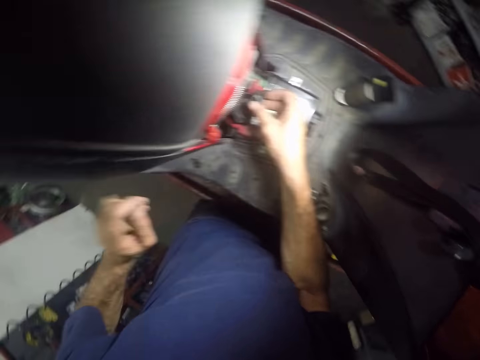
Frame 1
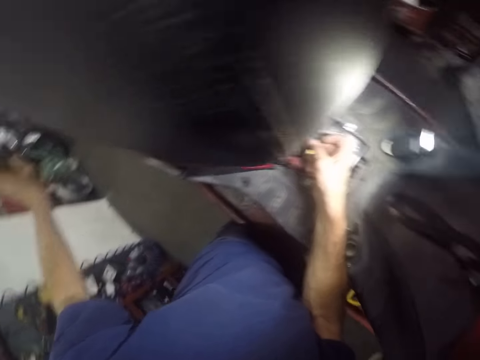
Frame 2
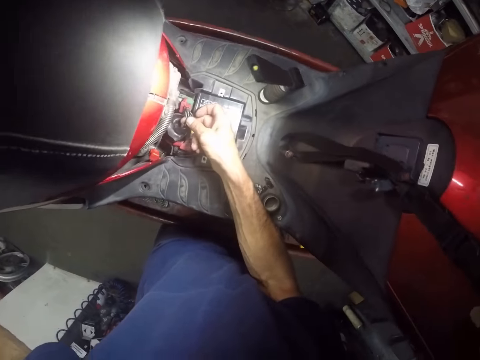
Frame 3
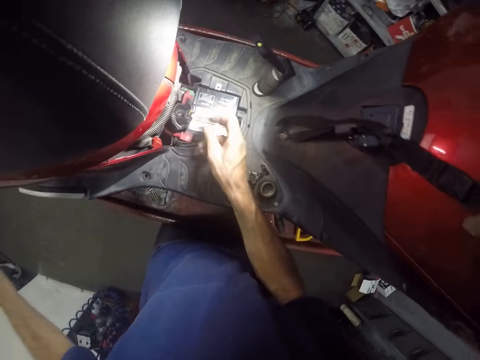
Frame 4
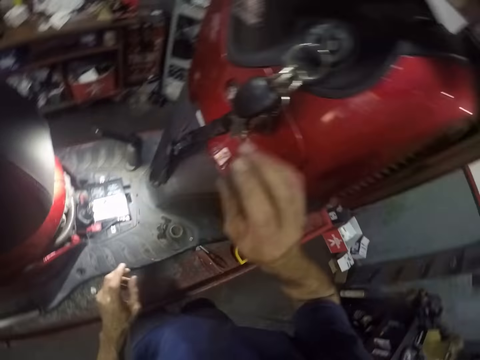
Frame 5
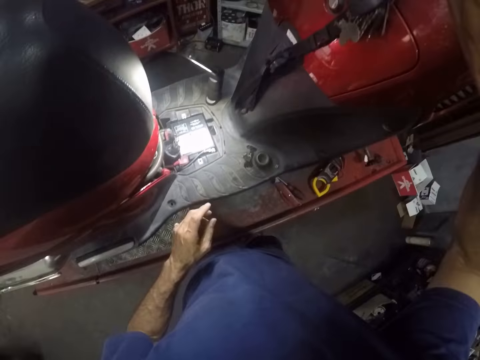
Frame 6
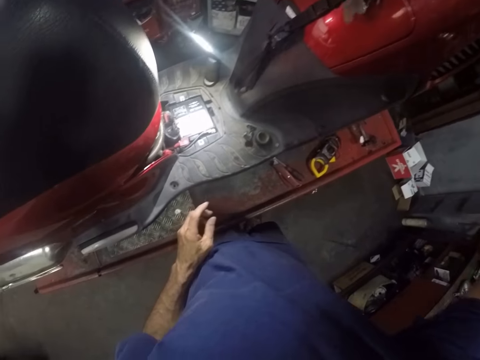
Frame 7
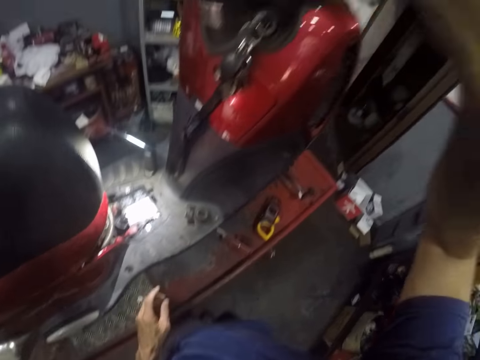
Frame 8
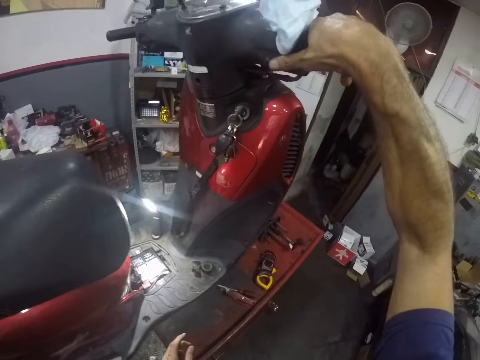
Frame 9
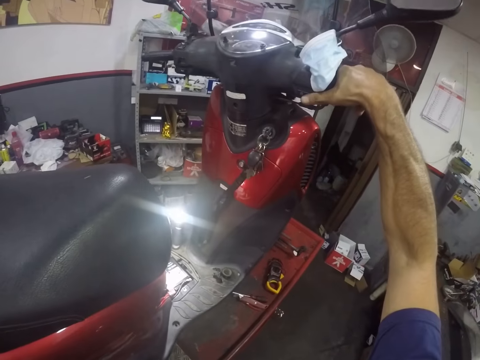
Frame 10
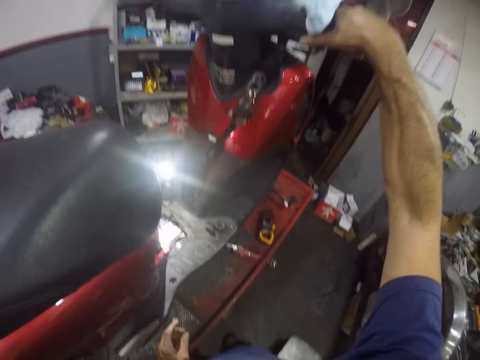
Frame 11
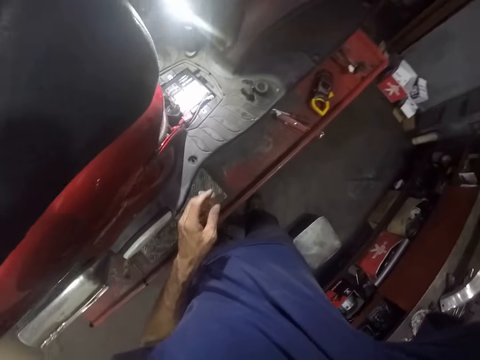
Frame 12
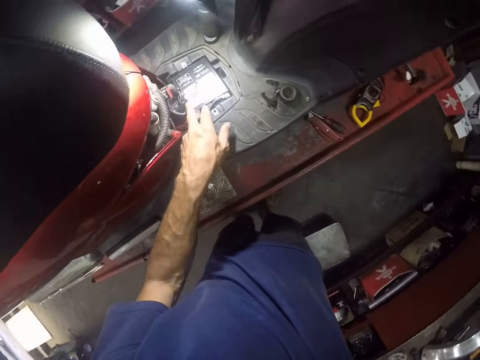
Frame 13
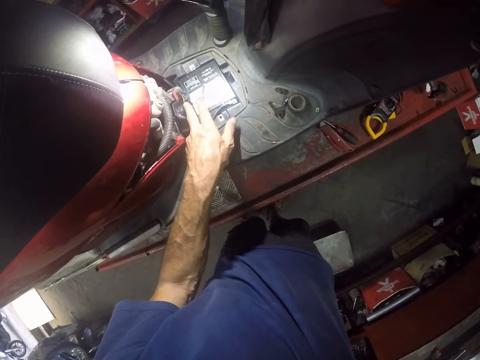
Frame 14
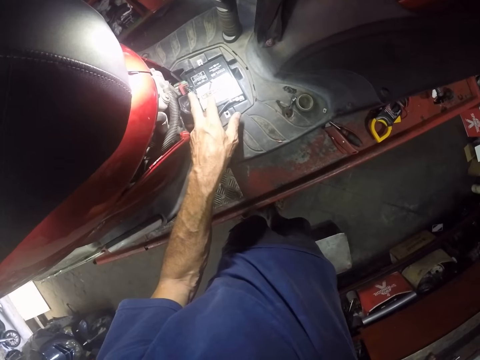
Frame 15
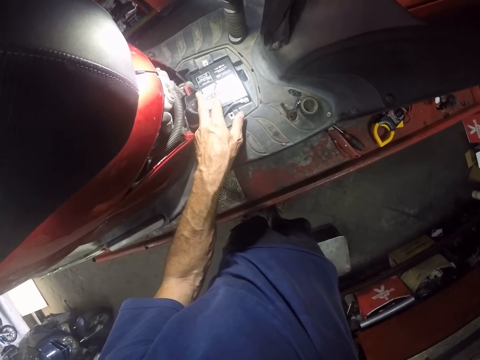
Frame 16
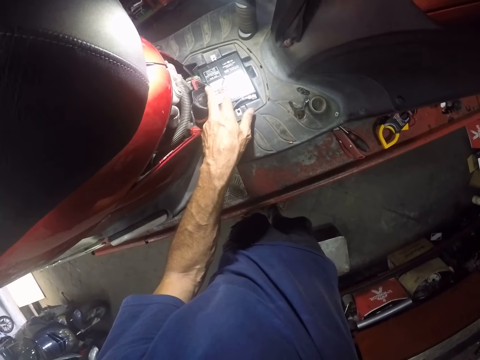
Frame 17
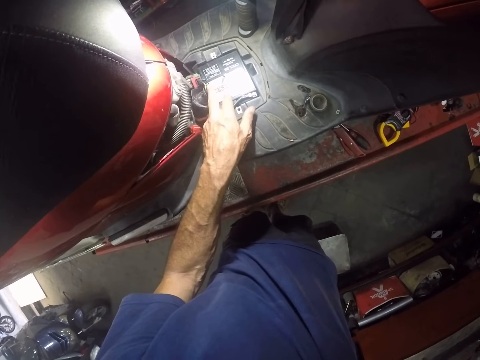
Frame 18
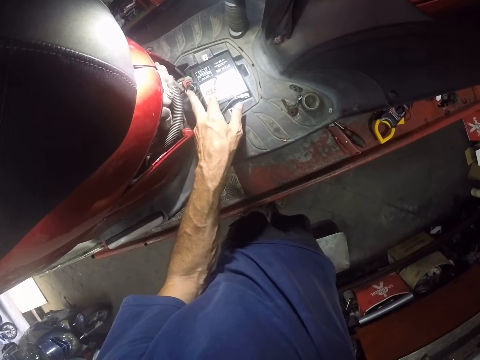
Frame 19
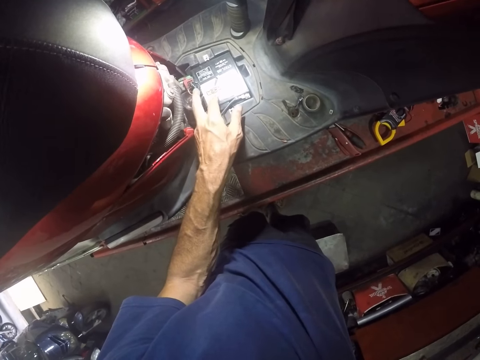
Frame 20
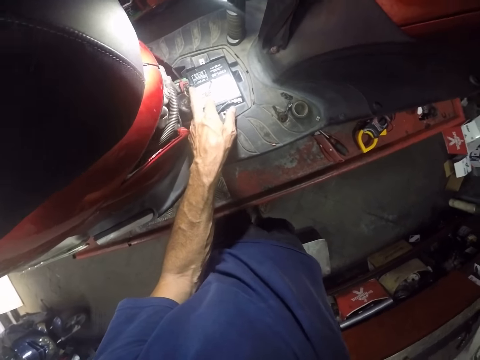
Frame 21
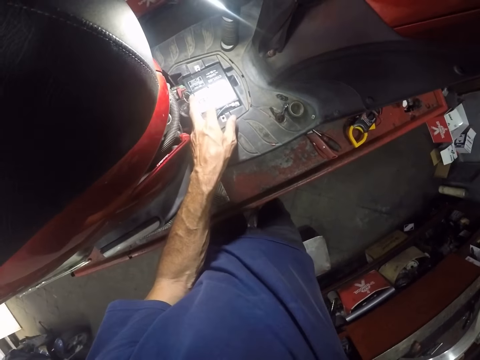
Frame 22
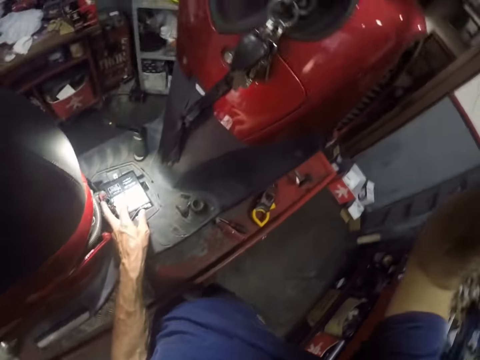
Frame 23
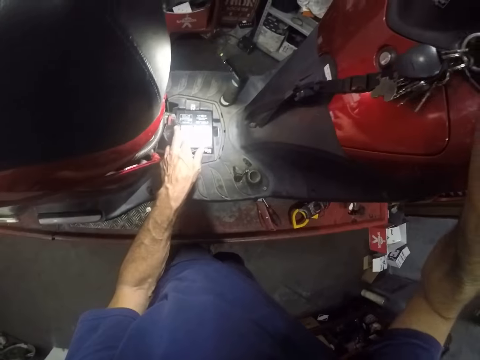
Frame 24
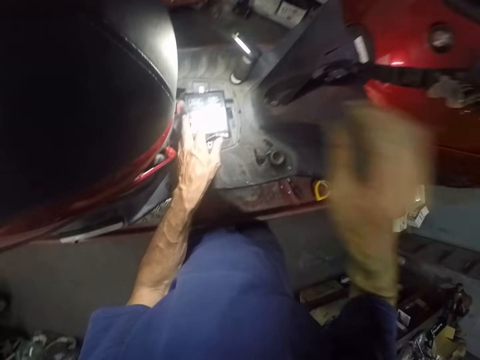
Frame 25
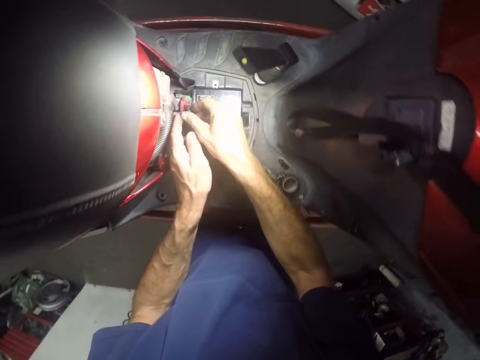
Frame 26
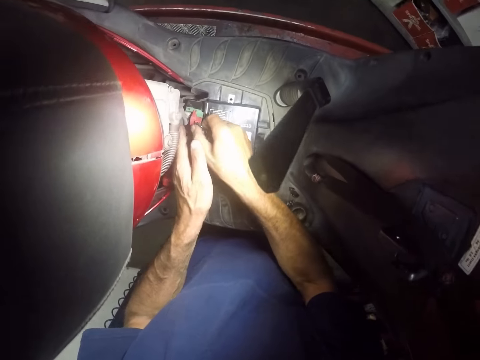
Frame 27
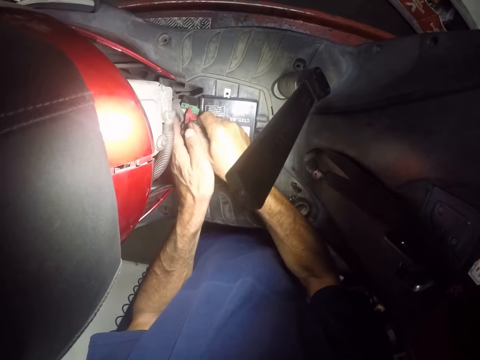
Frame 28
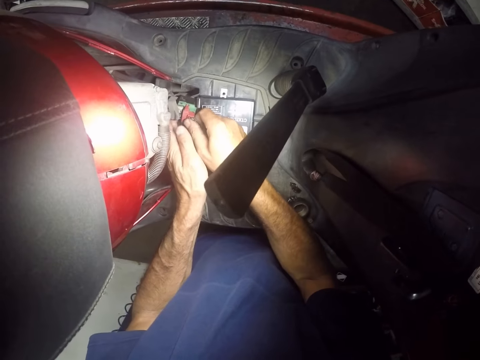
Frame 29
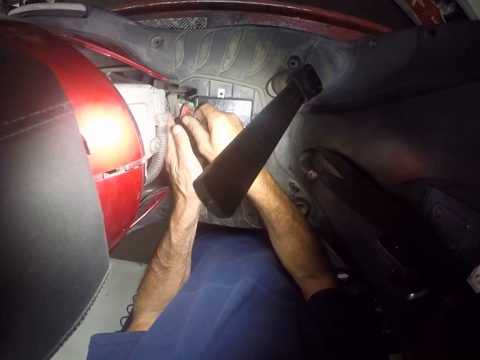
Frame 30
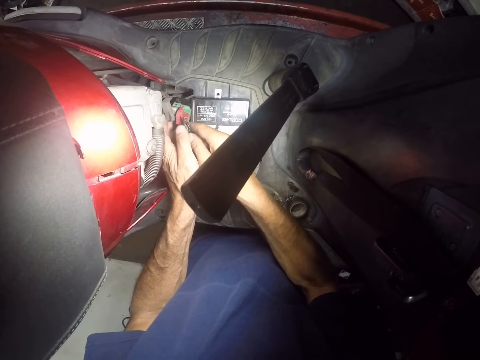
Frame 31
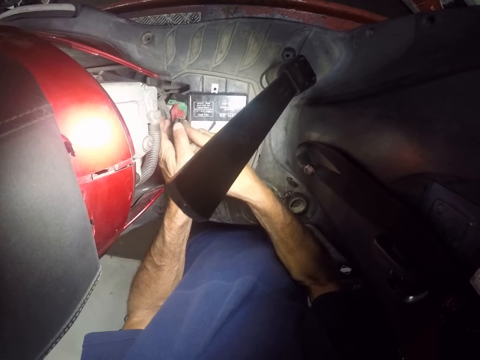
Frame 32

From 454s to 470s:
The camera wearer holds the motorcycle handlebar with his right hand. He lifts up his hand. He holds a bike handle with his right hand. He touches the wires on the motorcycle with his left hand. He adjusts the wires with his hand. He moves his feet on the ground. He aligns the wires with both hands.

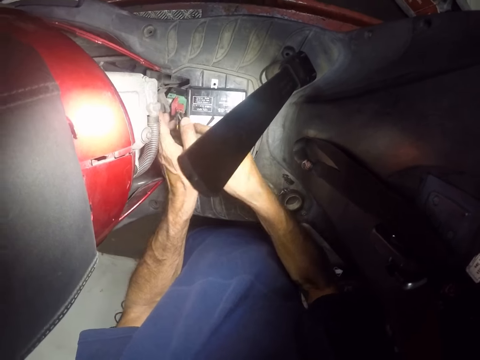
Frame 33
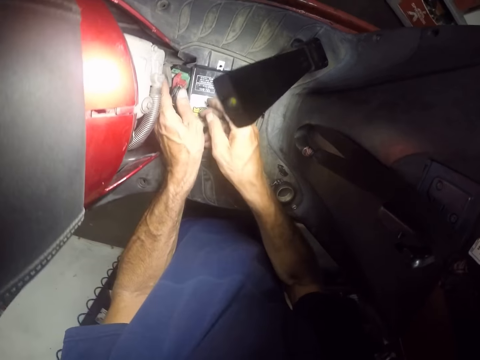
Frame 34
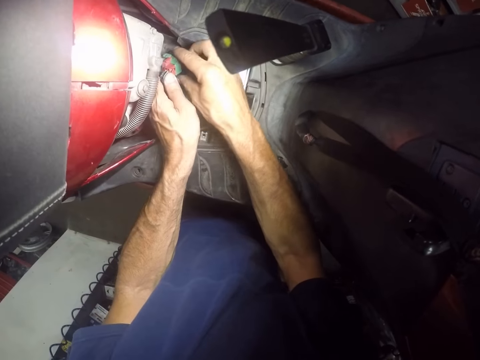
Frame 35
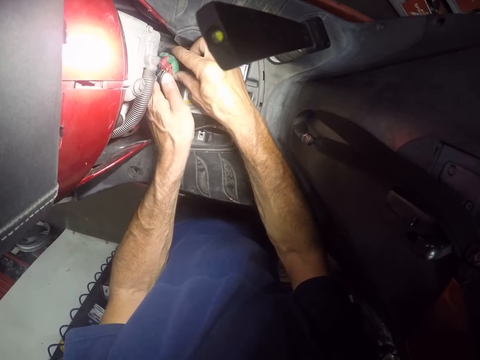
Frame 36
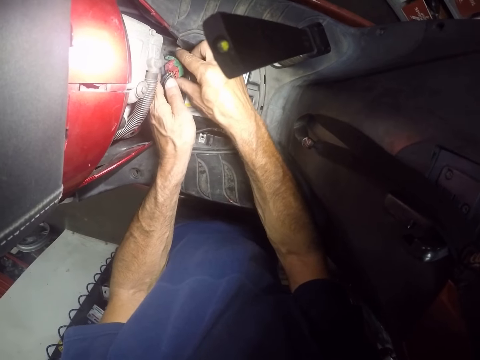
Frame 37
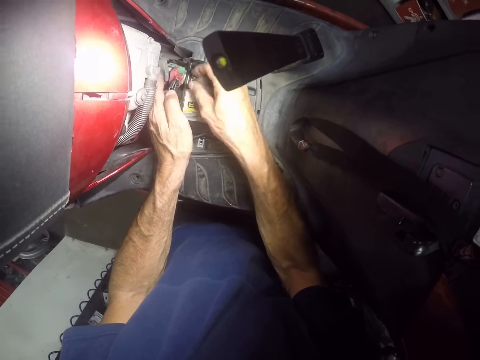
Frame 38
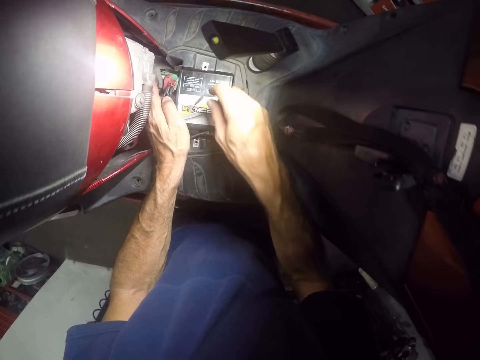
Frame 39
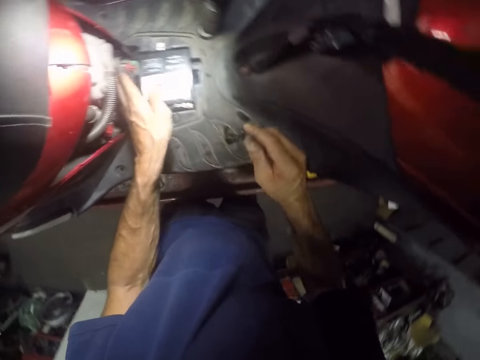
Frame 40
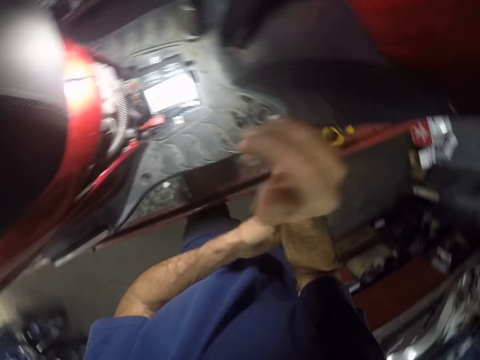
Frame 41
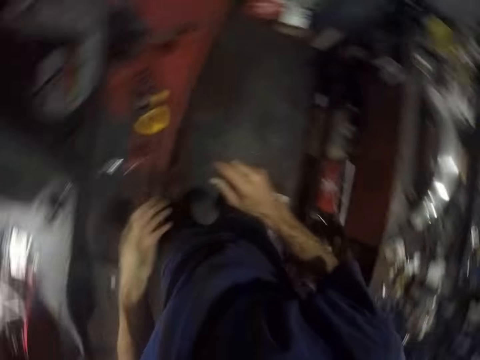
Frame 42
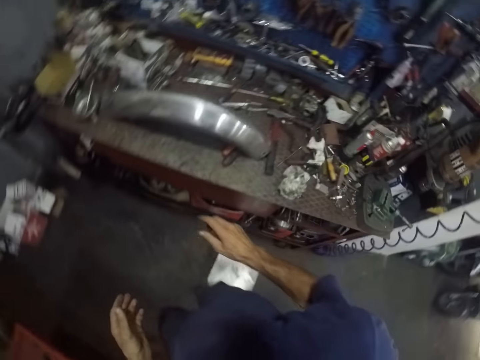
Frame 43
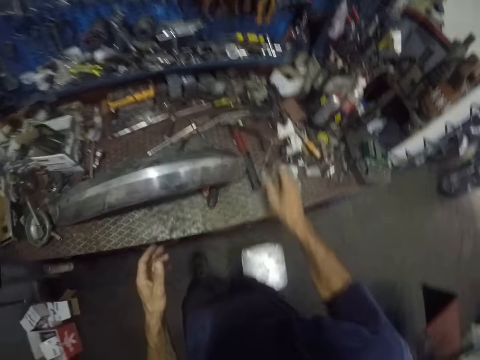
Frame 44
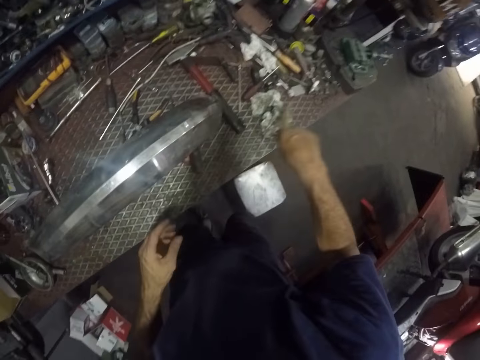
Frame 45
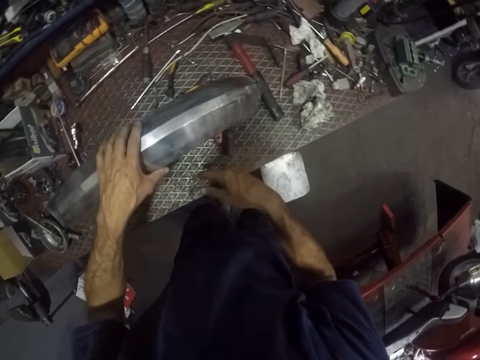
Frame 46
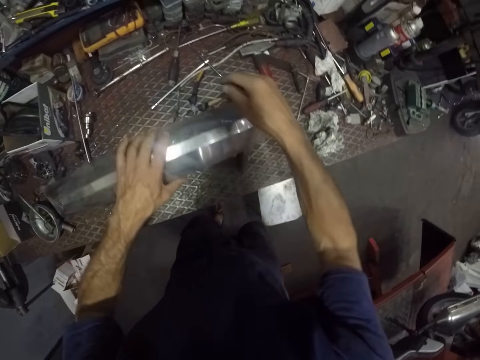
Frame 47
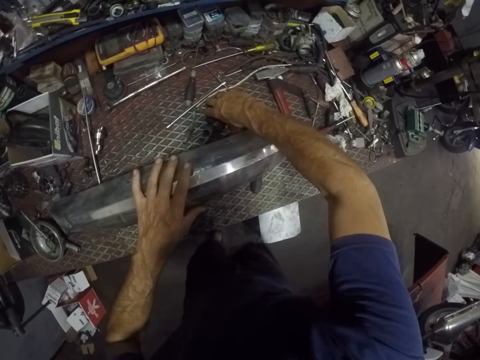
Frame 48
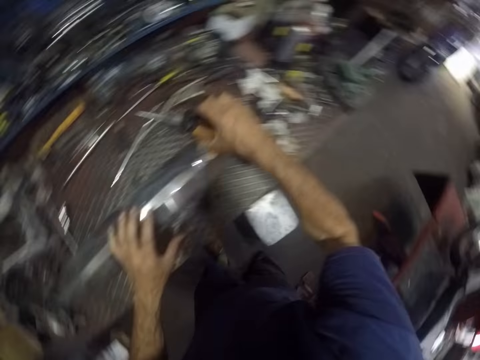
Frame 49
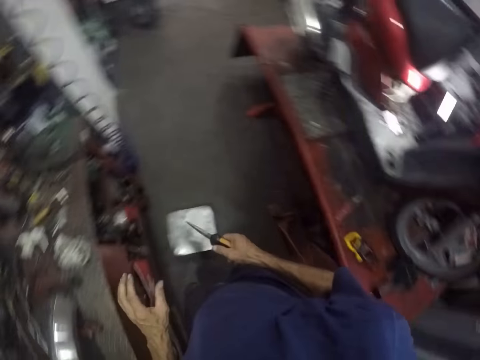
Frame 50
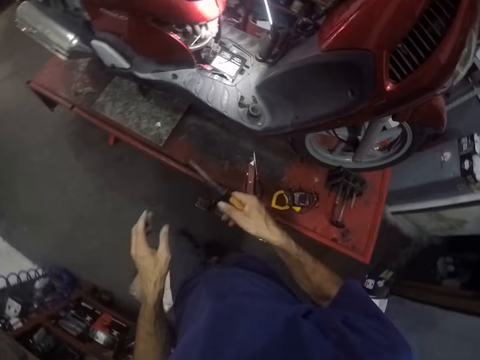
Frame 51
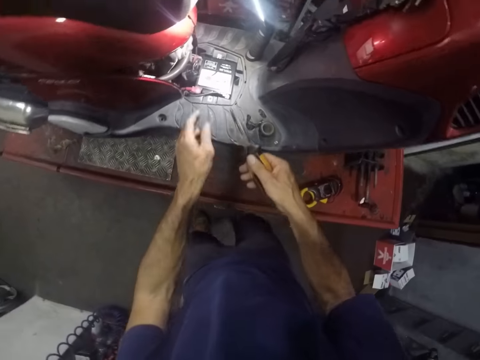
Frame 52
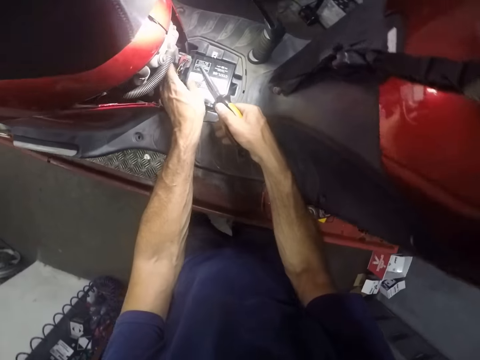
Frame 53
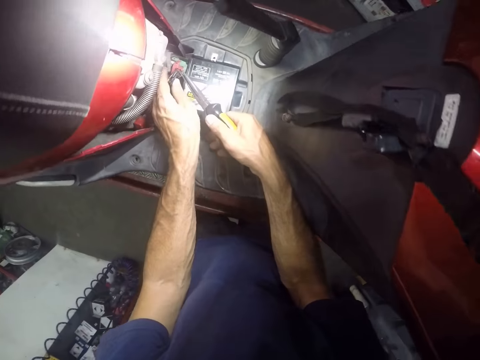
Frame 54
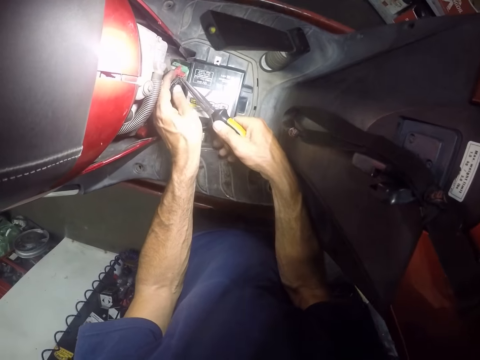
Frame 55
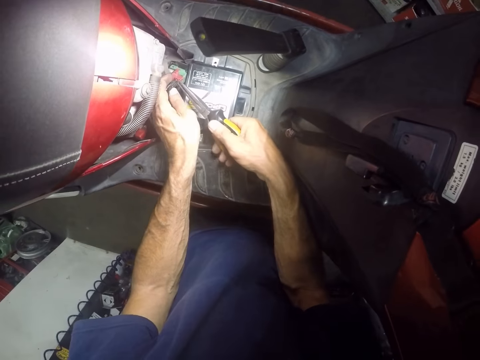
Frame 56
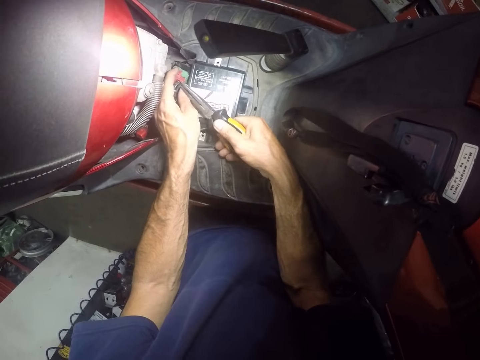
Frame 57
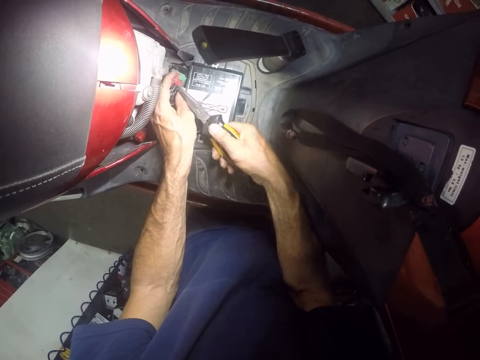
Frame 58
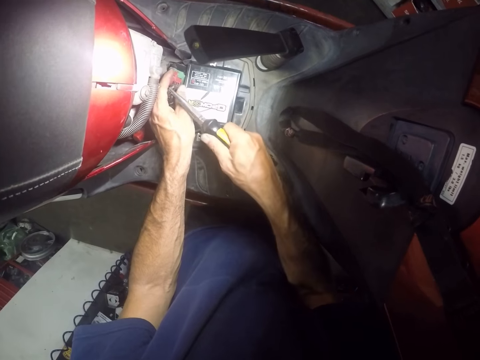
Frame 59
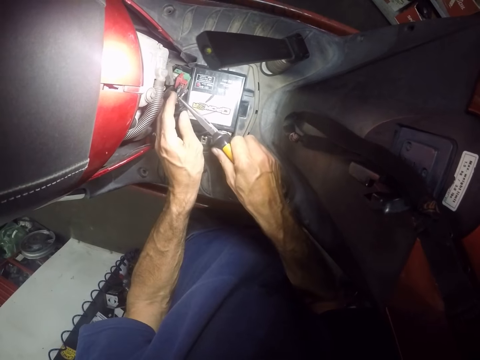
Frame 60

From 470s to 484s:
The camera wearer adjusts the wire connector on the motorcycle with his right hand. He lifts up his hands. He walks around a garage. He touches a piece of metal on the table with his left hand. He moves a metal bar on the table. He picks up a plier or scissors from the table with his right hand. He walks around the garage. He holds the wire of the motorcycle with his left hand. He unplugs the wires from the wire connector with the plier in his right hand. He cuts a wire with the scissors.
